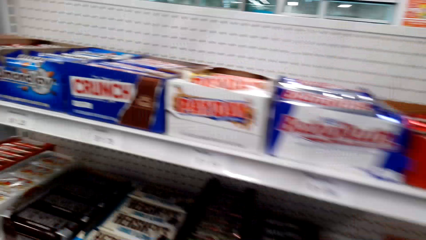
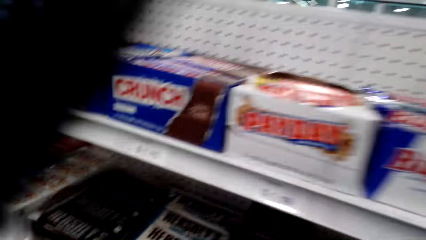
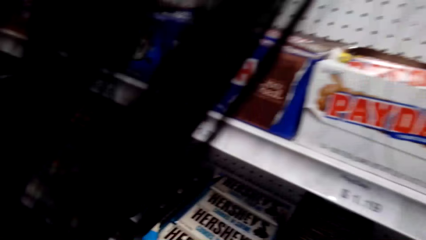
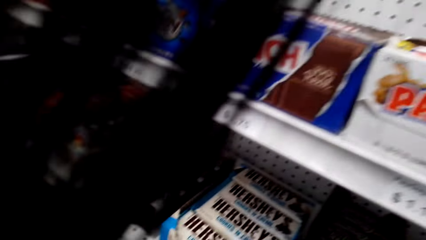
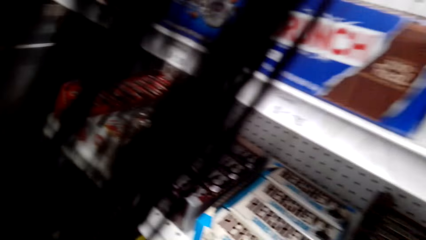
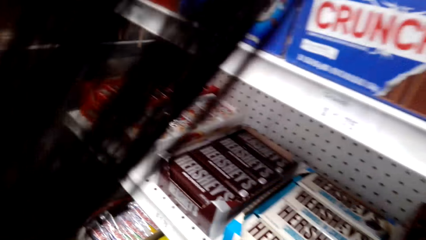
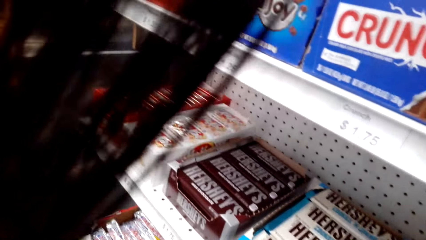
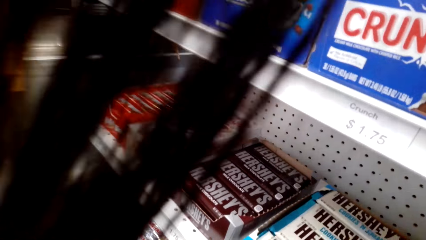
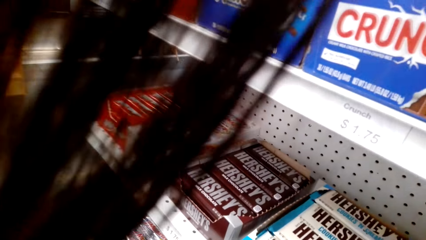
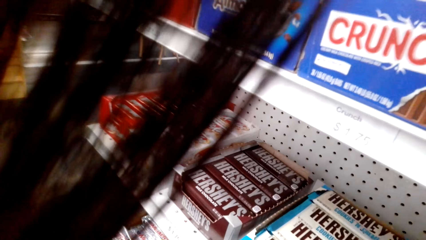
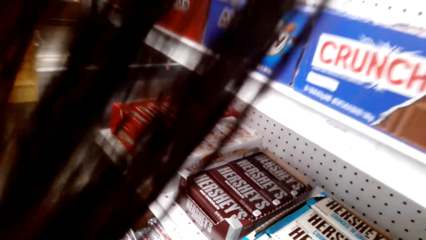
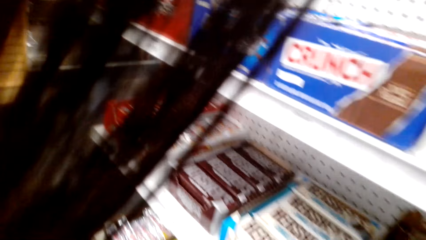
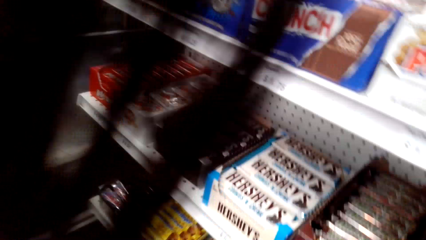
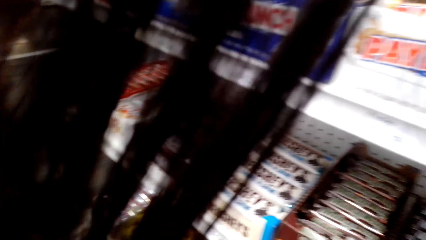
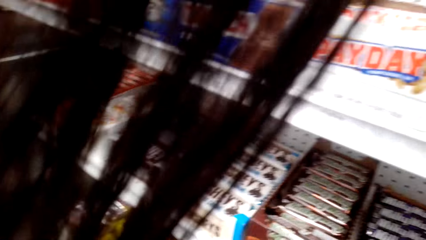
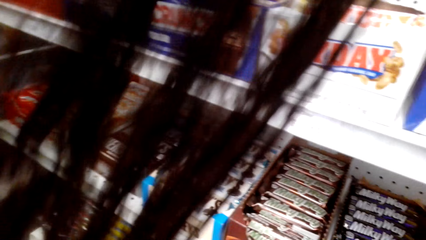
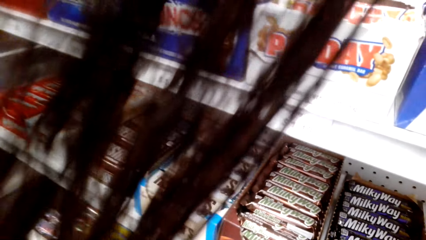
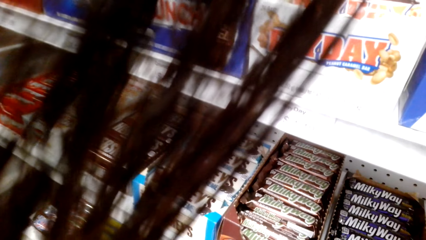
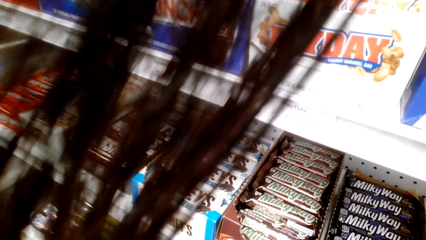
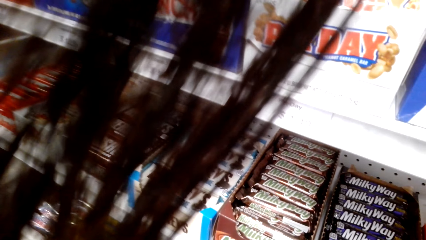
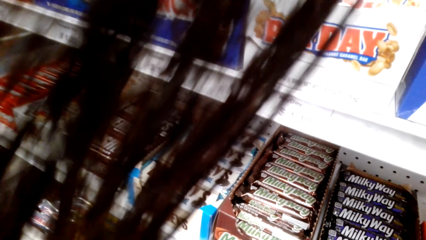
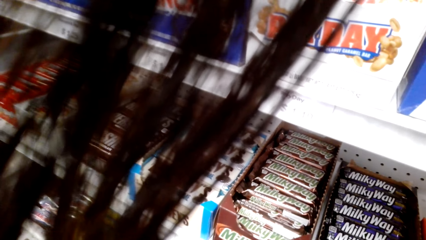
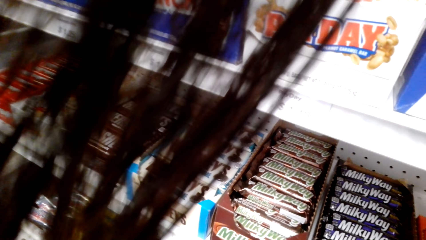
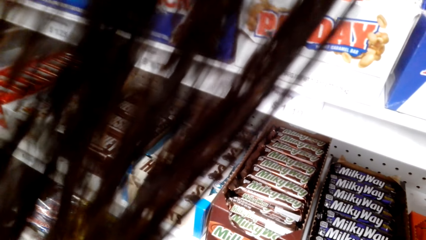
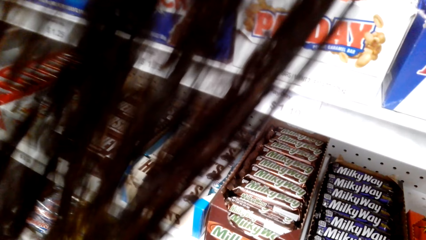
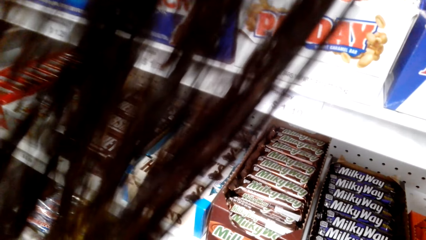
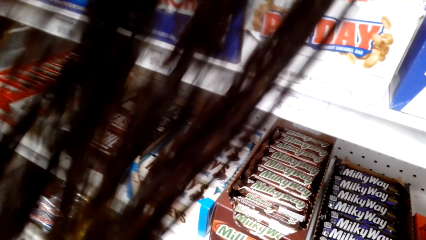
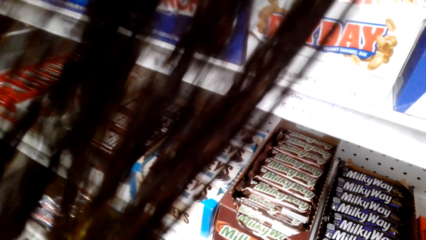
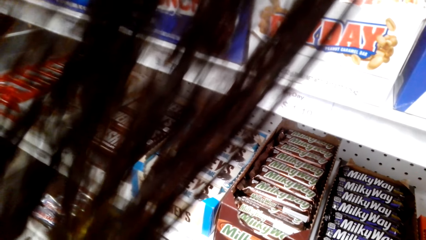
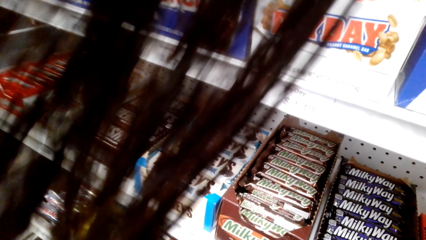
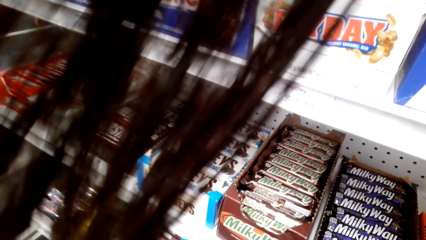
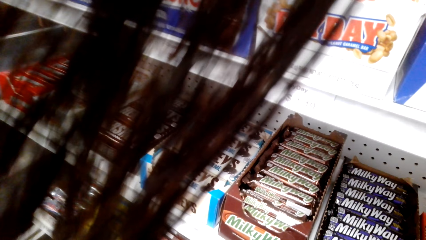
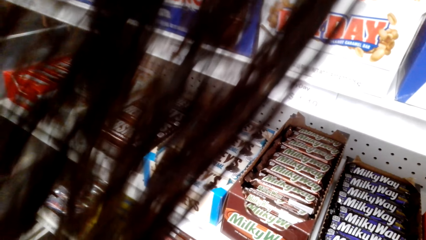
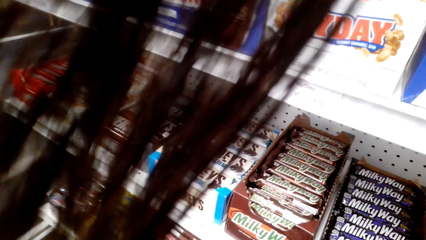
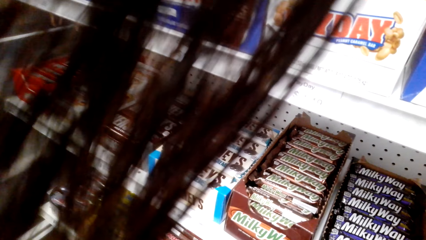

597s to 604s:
The camera wearer picks something.

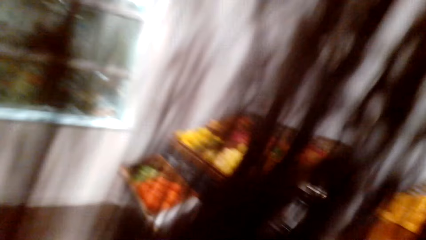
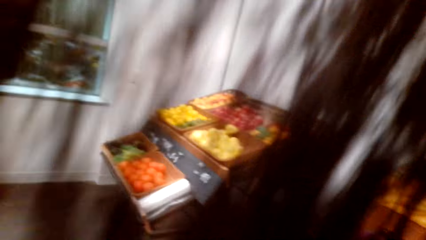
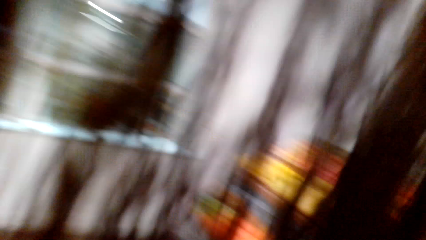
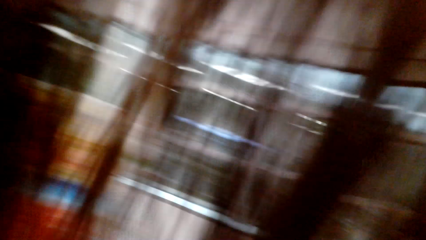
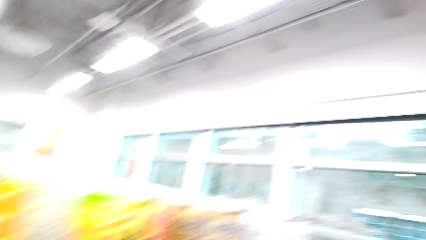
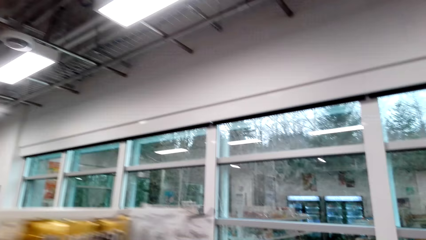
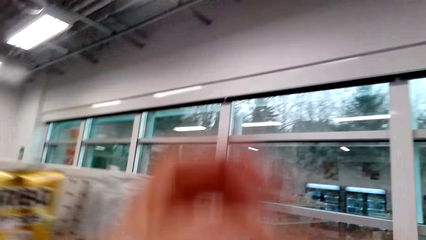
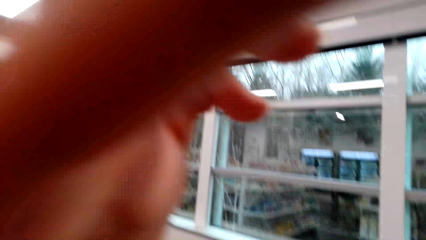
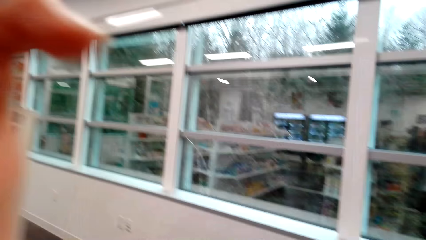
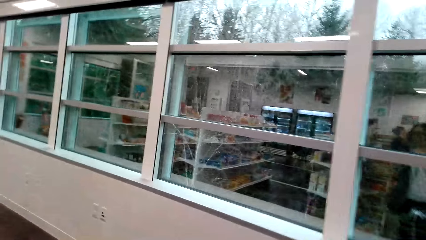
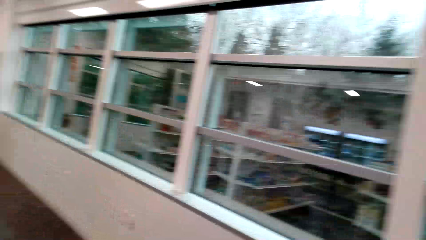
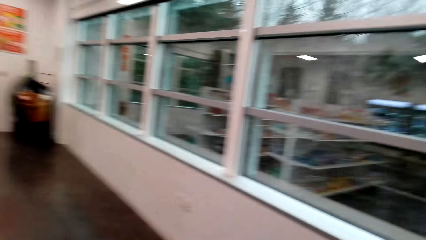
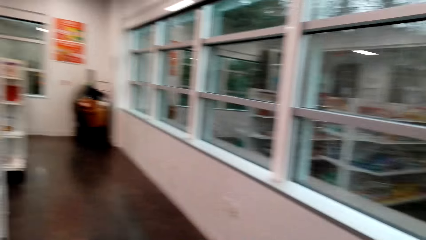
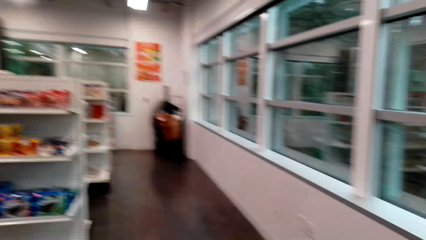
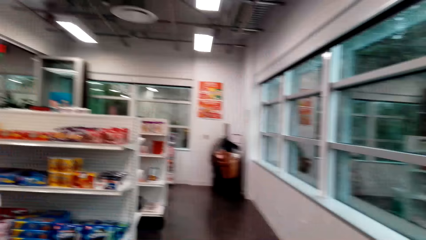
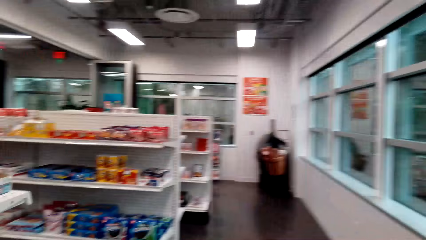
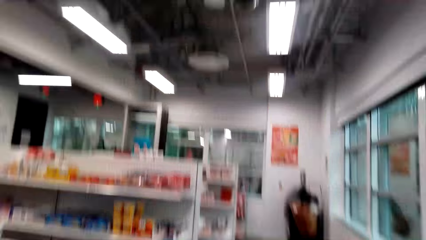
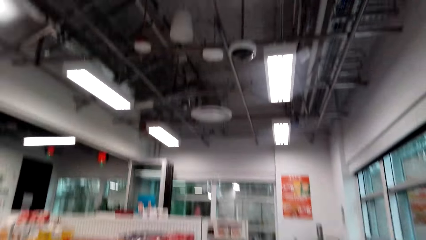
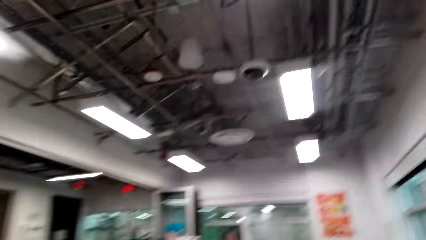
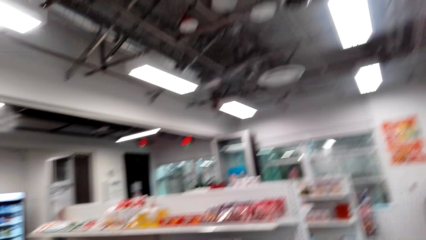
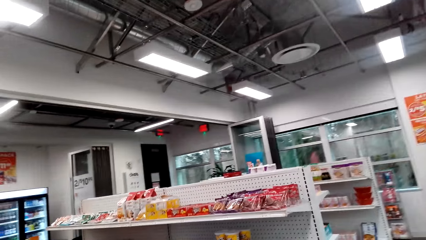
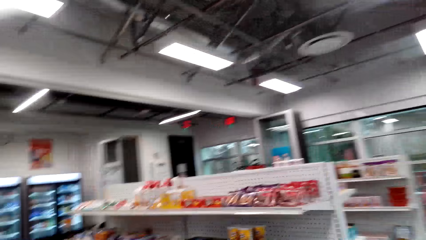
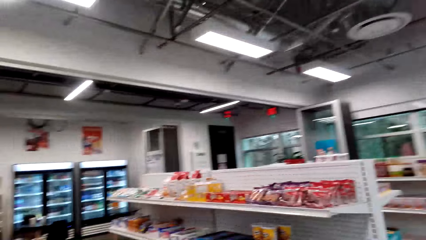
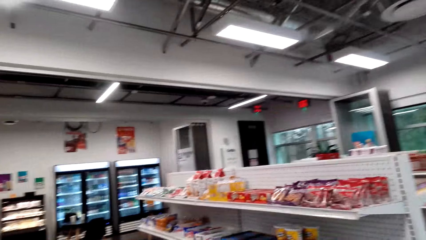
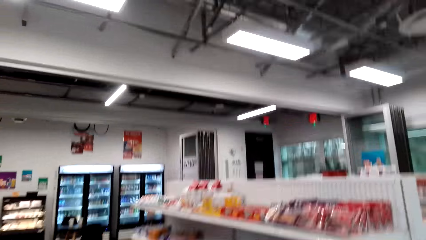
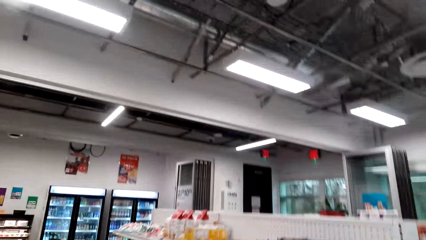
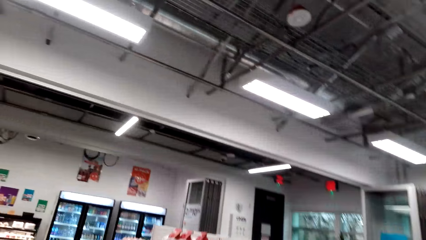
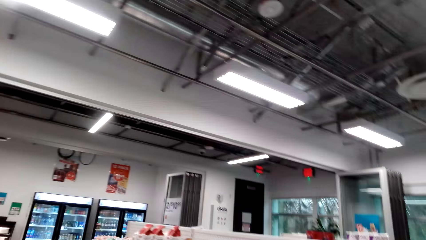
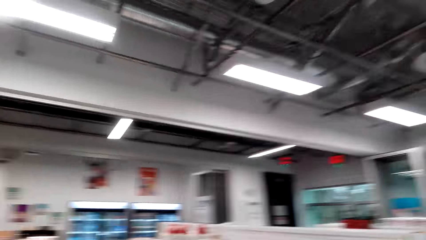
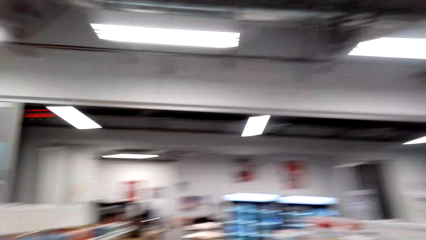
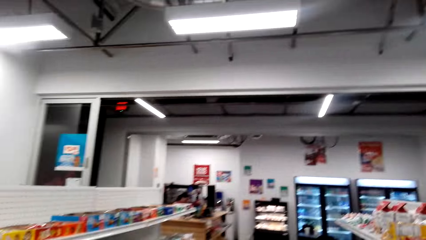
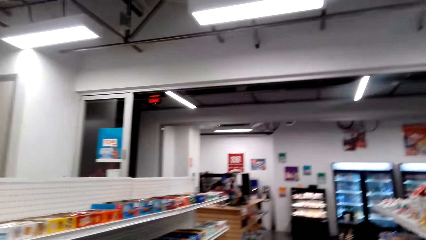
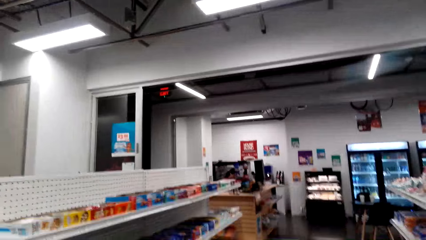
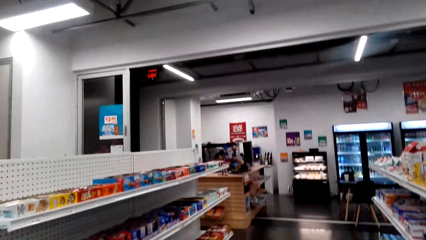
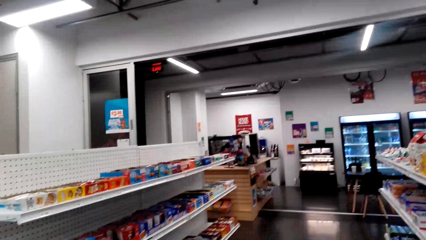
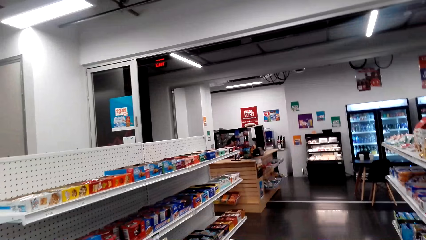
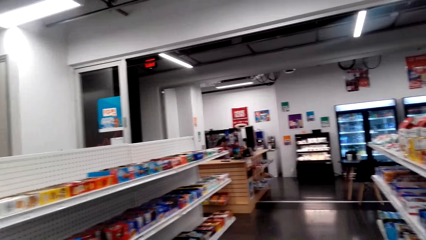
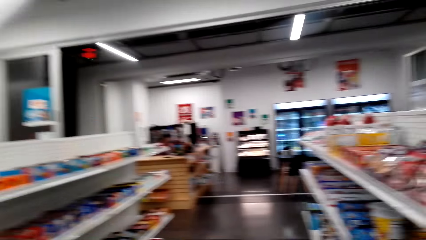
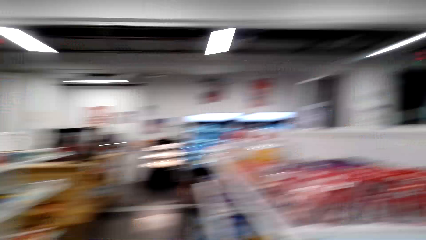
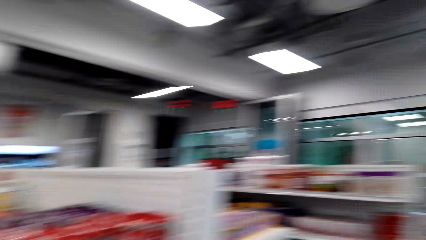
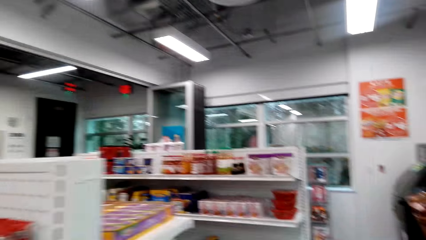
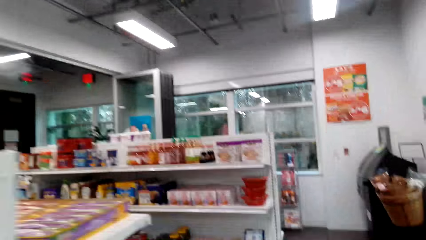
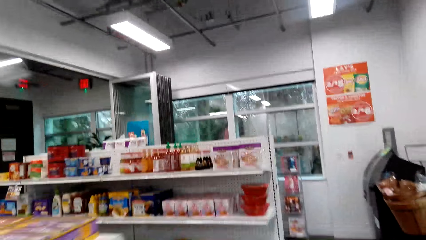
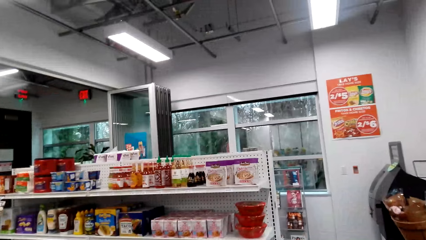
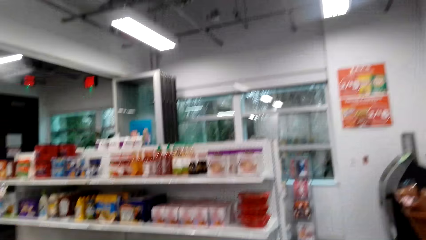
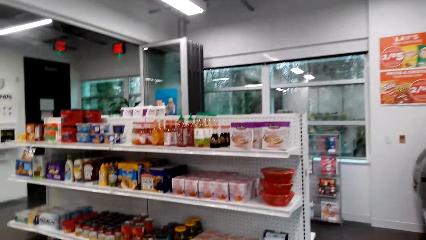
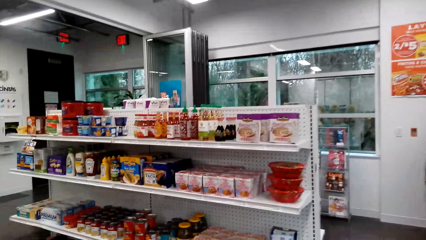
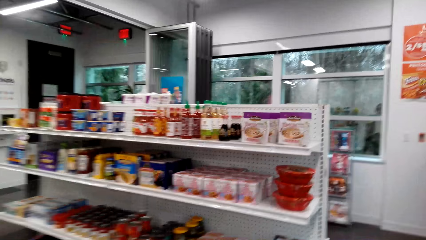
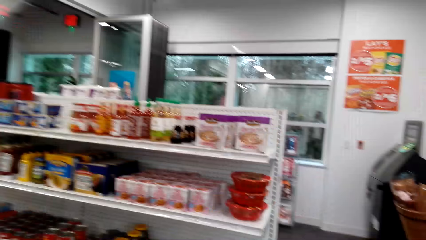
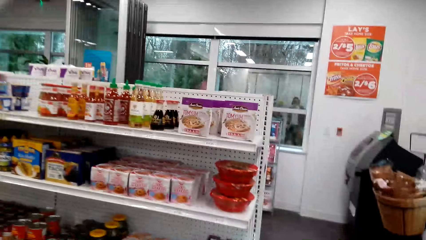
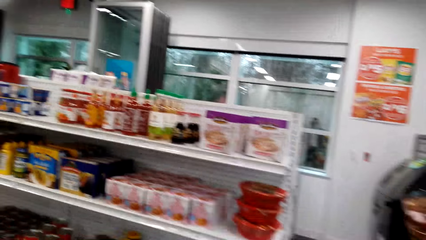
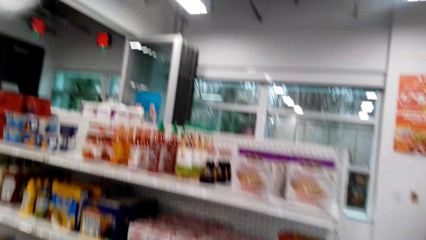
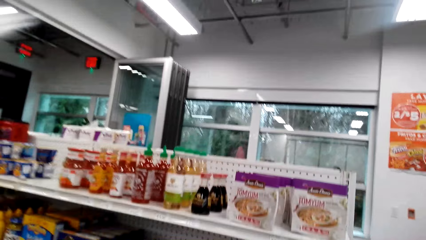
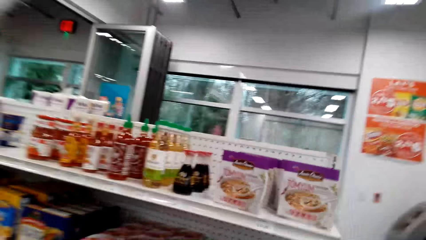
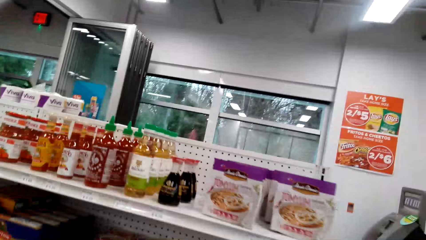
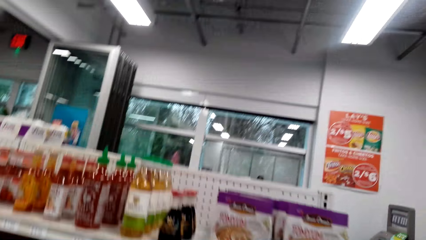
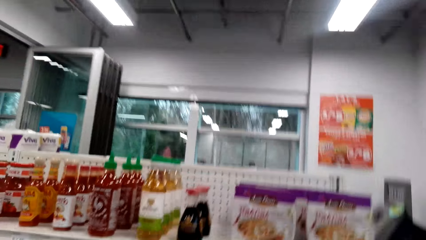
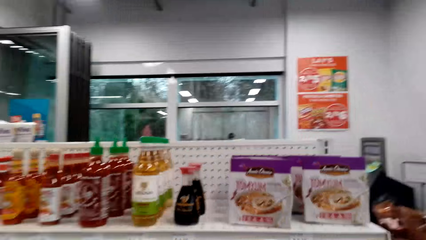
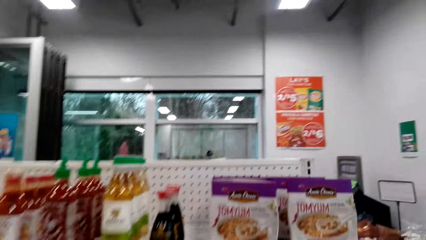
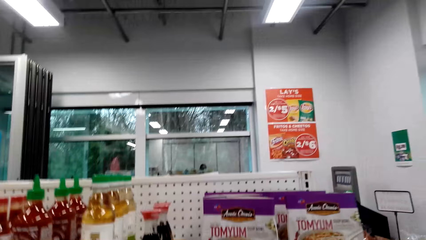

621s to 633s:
The camera wearer walks around the supermarket. A lady sits at the counter. The camera wearer walks around the supermarket.
